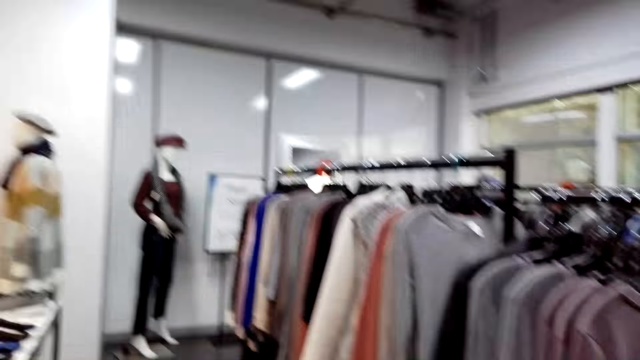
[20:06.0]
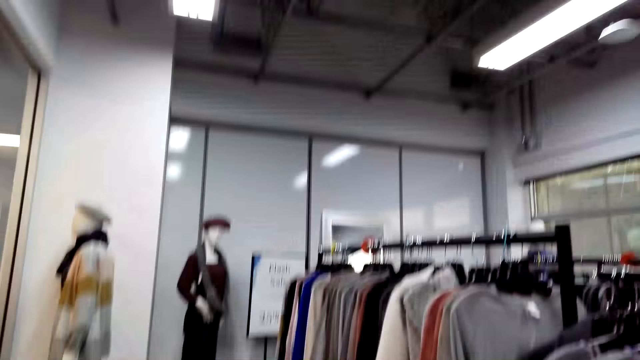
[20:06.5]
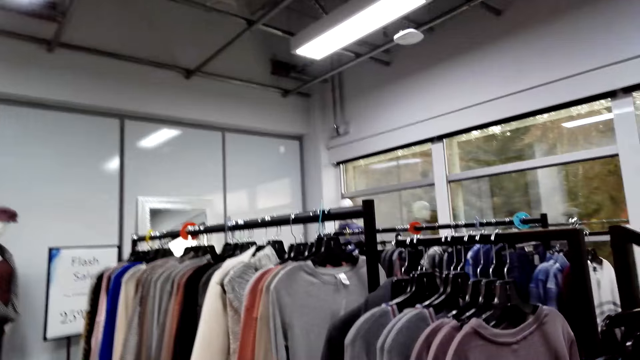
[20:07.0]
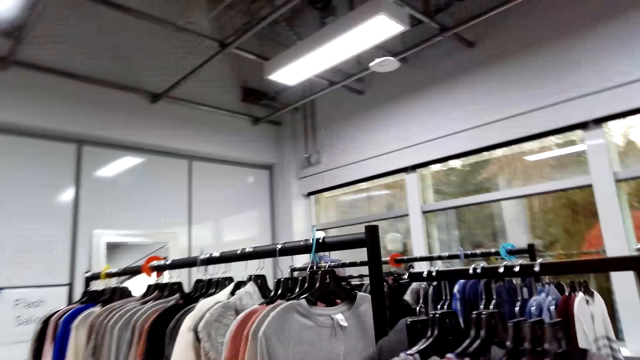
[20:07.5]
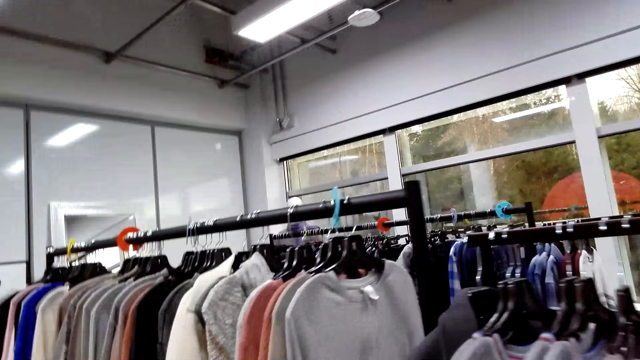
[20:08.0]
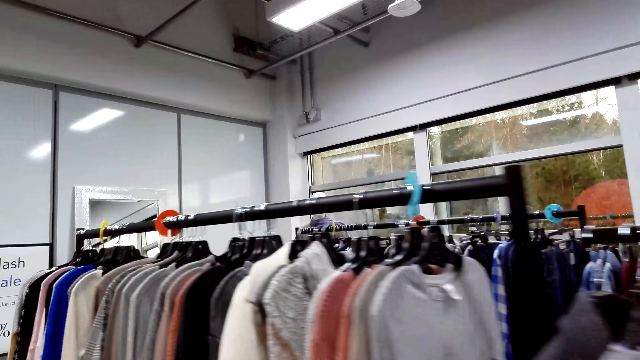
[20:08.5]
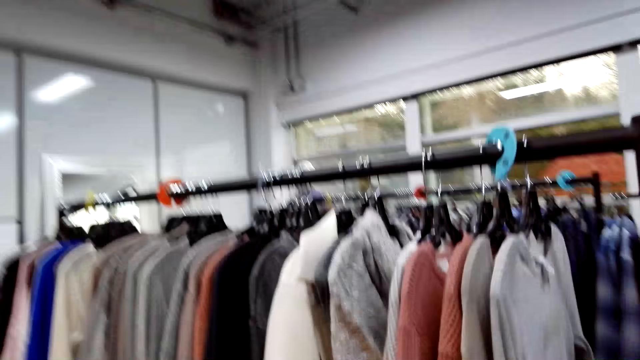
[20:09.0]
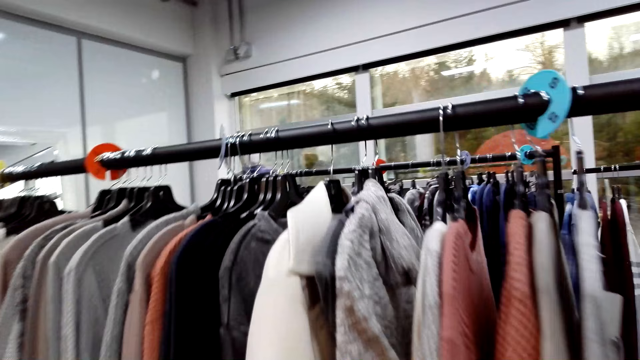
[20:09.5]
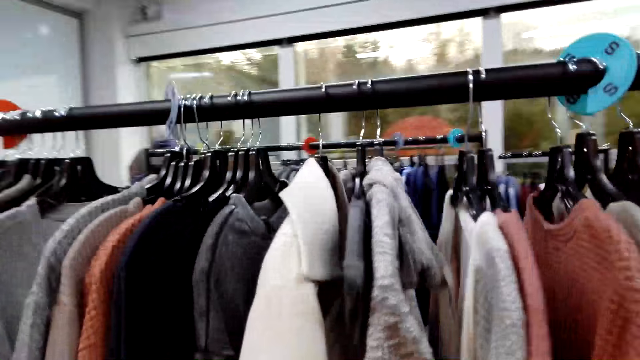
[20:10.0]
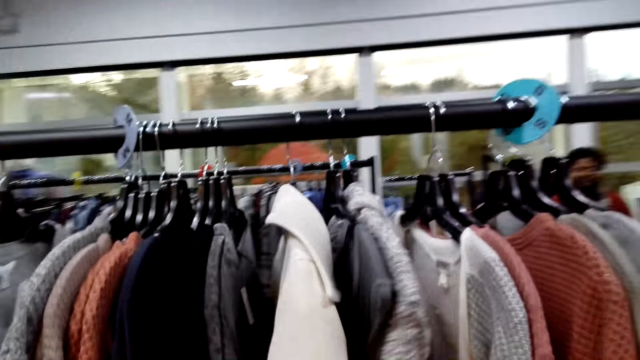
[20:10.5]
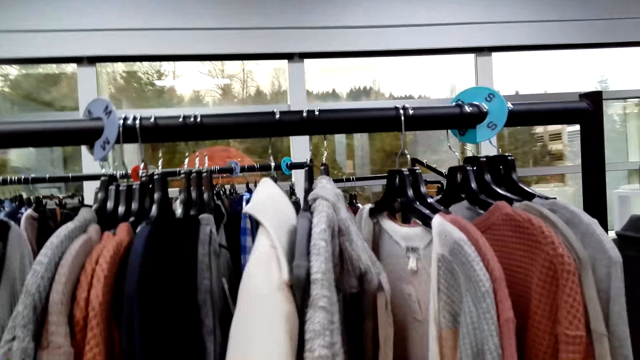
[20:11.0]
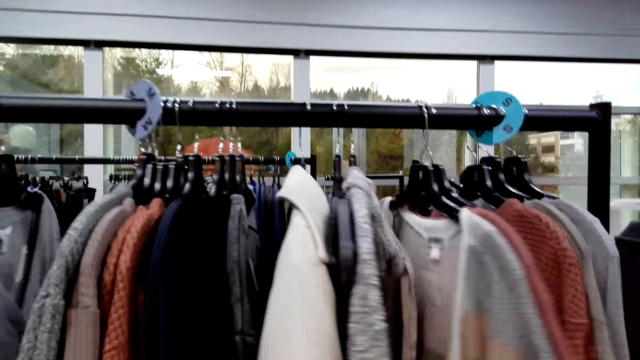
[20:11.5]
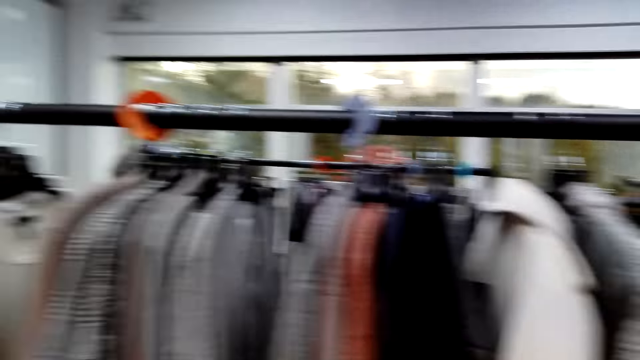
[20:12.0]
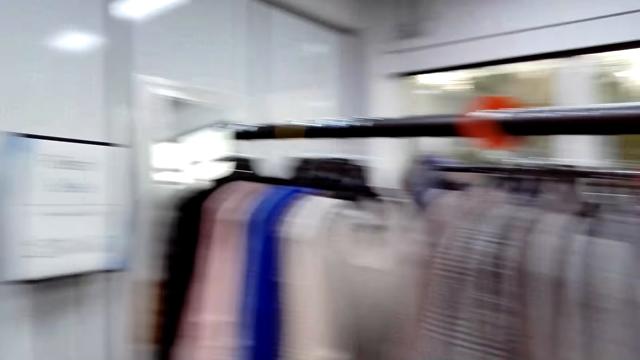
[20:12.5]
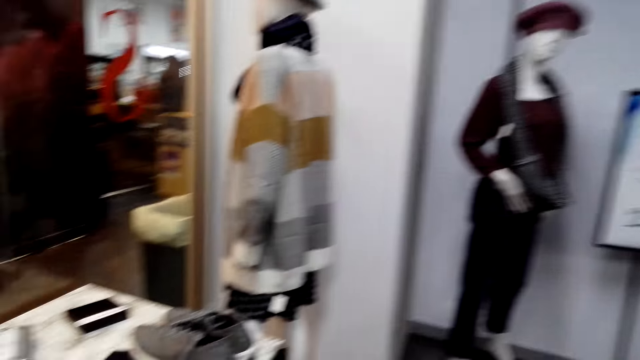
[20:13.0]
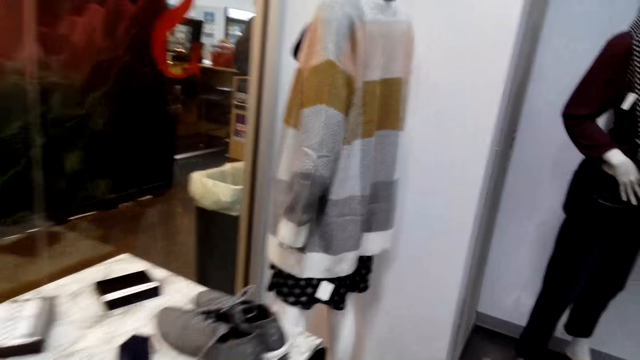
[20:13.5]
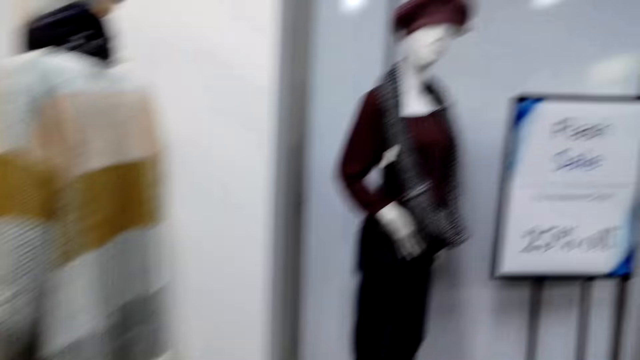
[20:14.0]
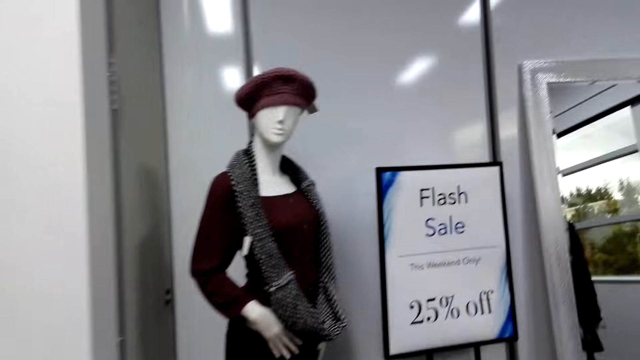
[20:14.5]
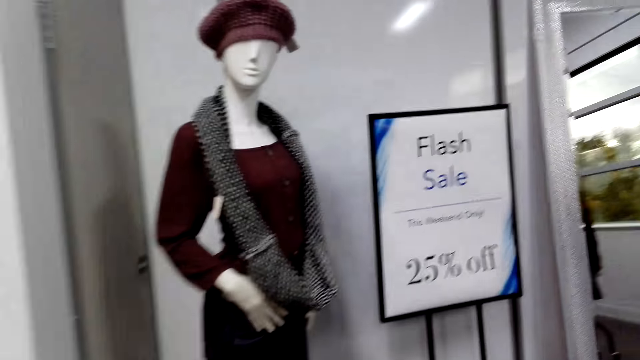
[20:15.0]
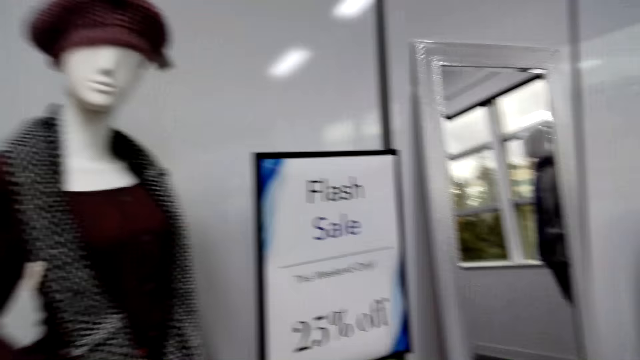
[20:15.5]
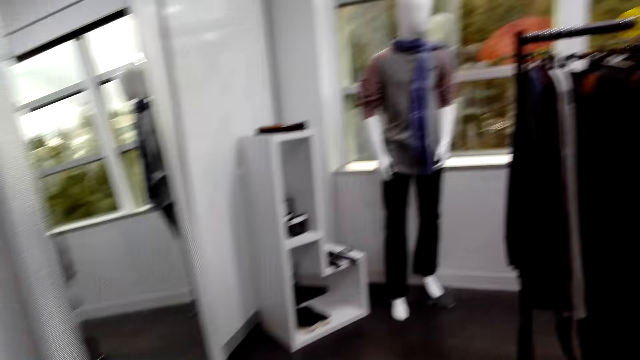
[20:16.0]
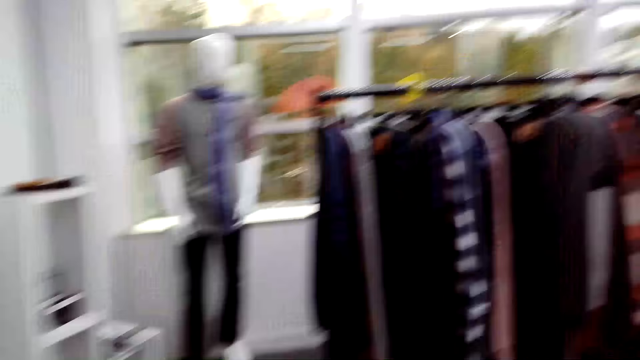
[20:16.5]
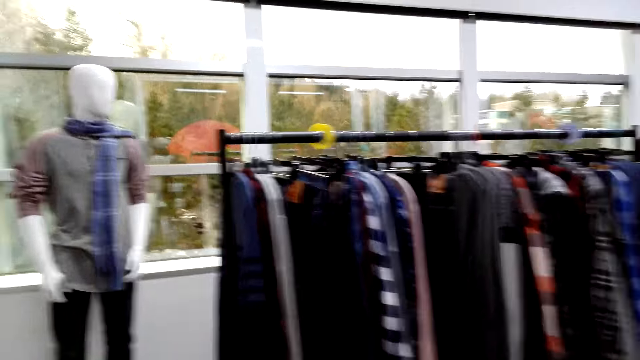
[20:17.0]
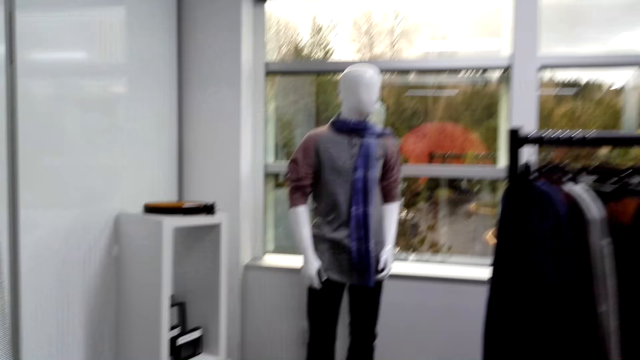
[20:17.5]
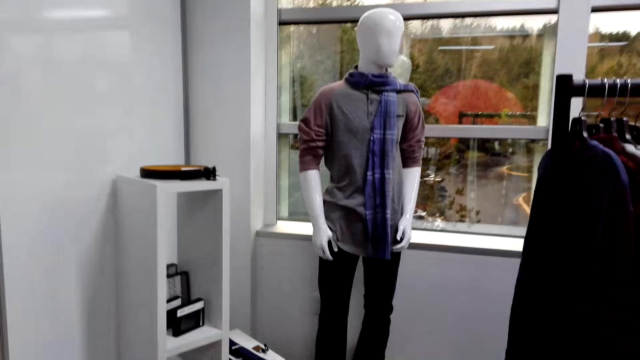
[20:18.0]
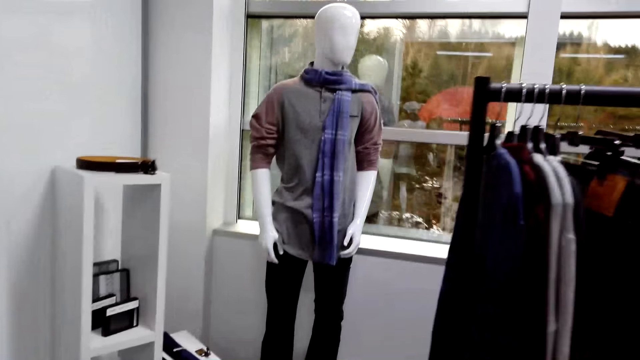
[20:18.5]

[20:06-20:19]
The camera wearer looks at the clothes. They walk around. They hold the clothes on the hangers. They touch the clothes. They turn around. They walk around.

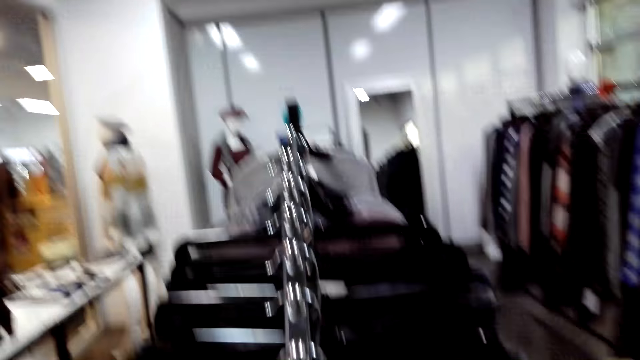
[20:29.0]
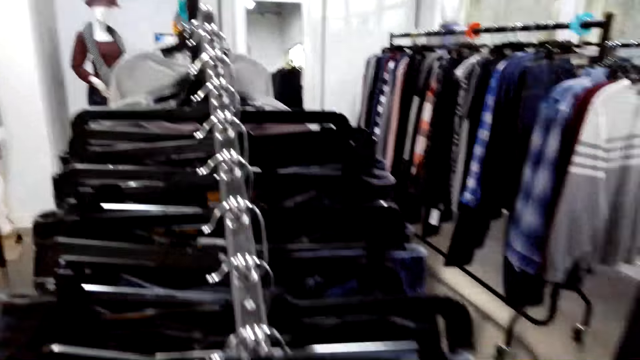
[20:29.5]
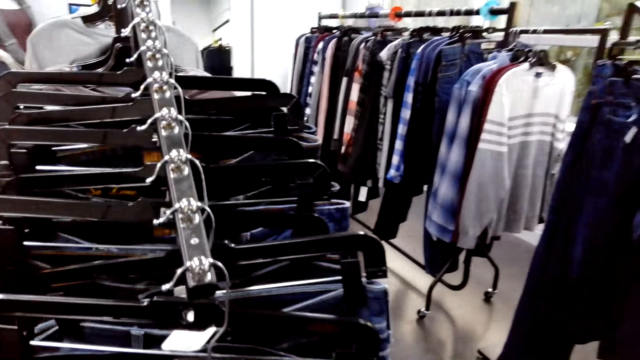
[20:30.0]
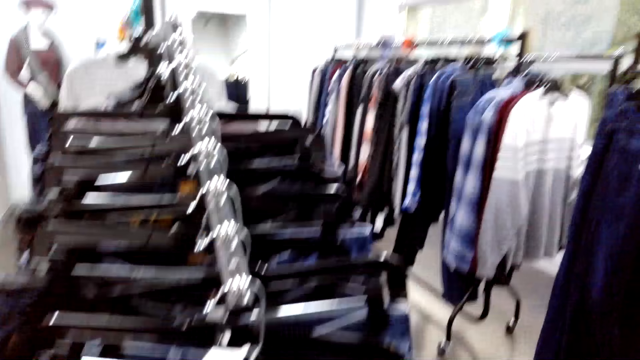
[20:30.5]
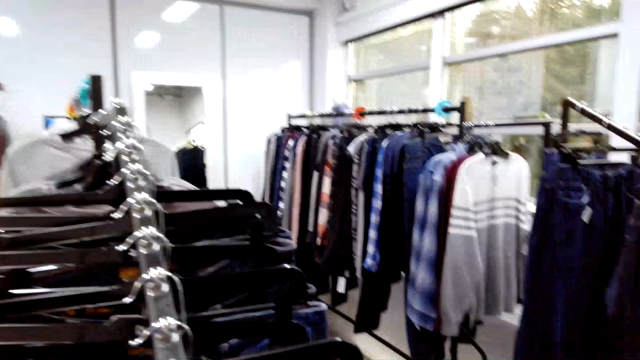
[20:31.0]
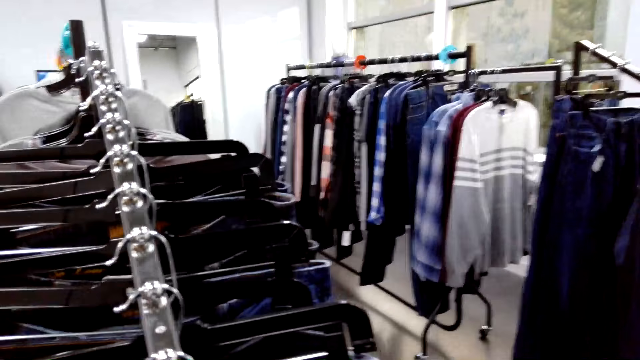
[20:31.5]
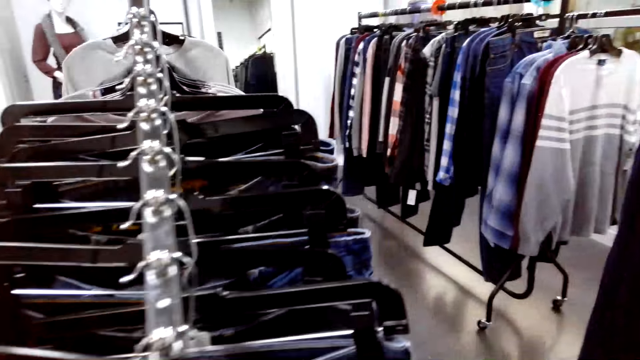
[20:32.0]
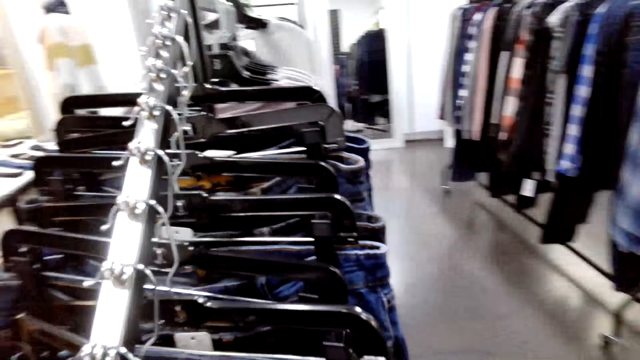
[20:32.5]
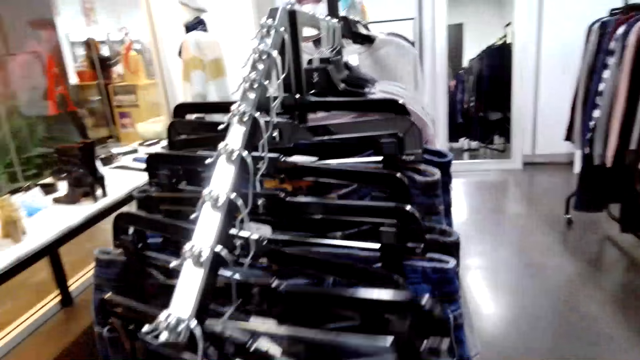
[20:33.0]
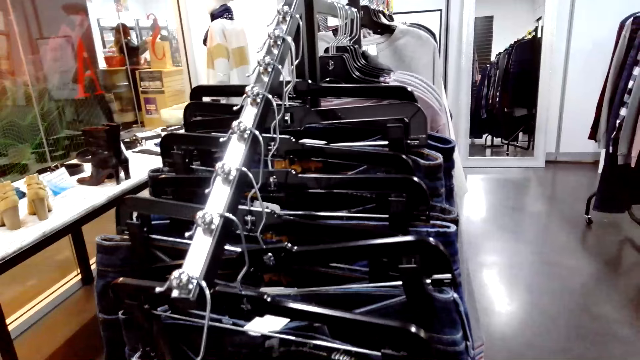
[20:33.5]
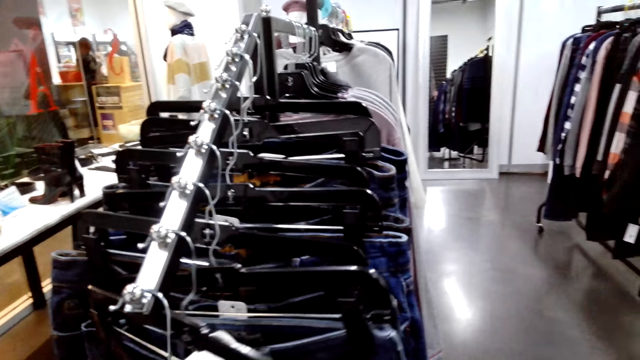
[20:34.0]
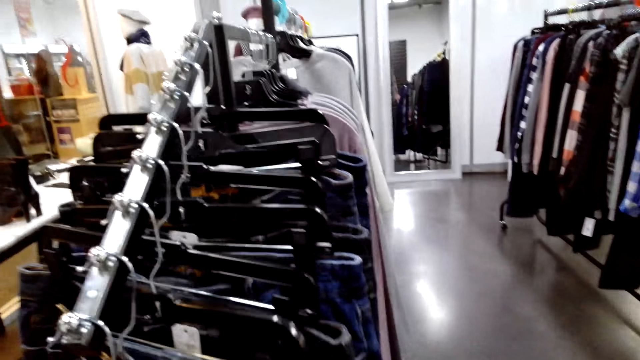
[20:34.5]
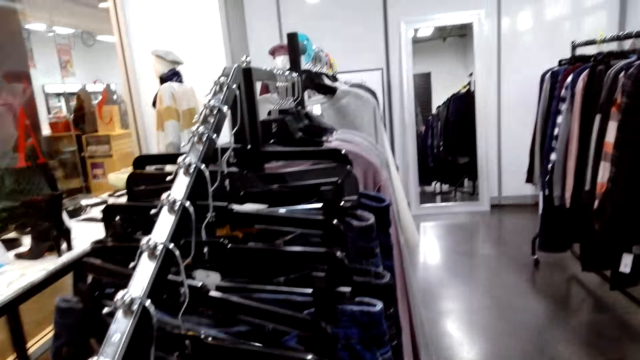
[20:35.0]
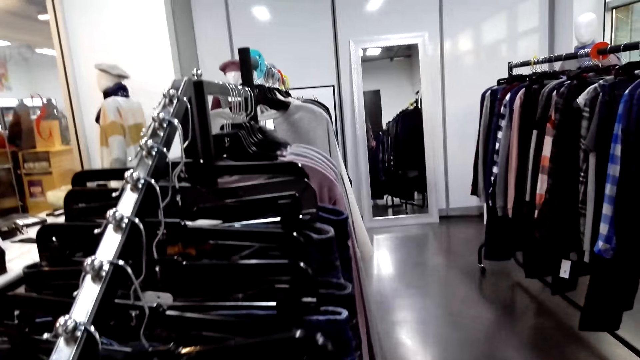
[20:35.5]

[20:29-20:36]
The camera wearer looks at the clothes. They hold the clothes on hangers. They touch the clothes.
